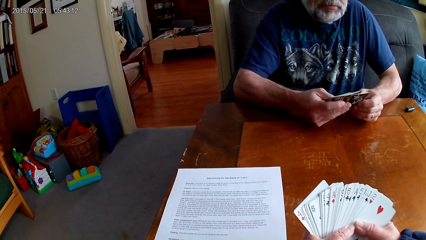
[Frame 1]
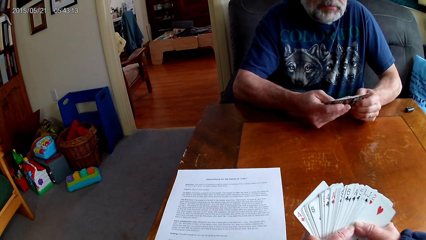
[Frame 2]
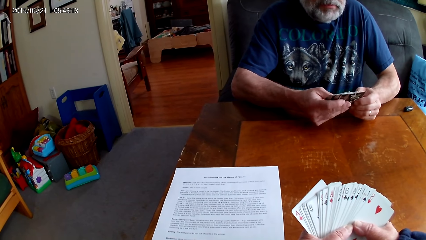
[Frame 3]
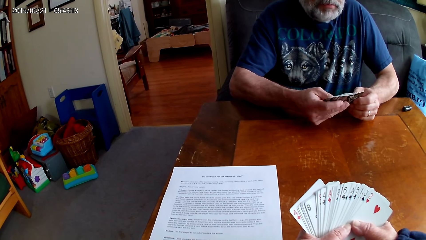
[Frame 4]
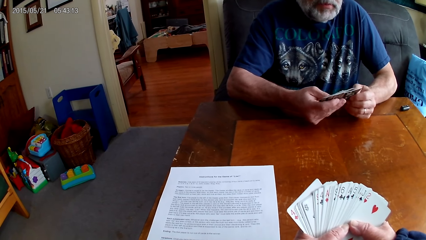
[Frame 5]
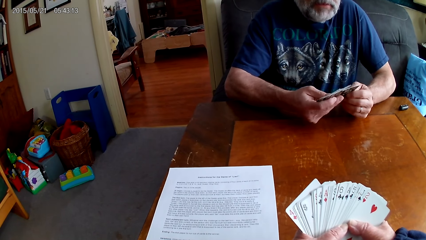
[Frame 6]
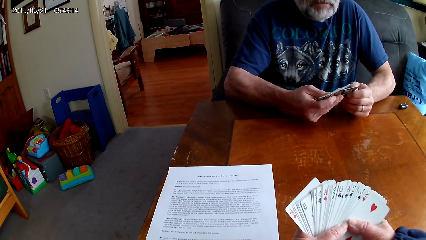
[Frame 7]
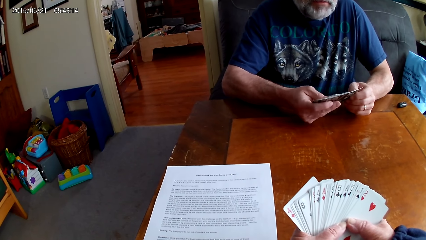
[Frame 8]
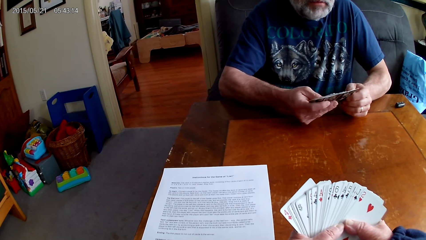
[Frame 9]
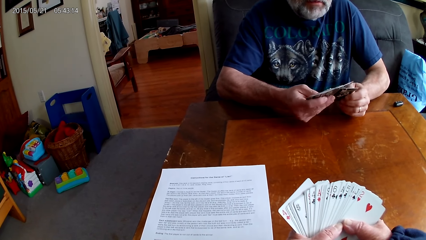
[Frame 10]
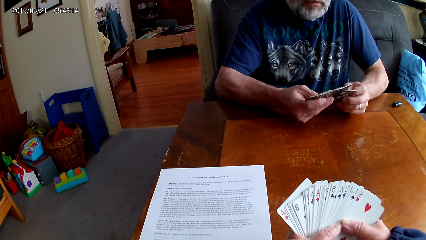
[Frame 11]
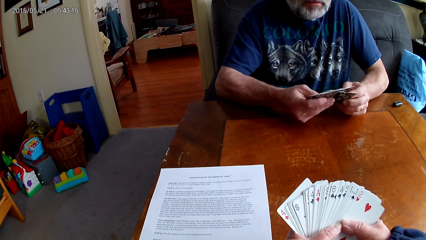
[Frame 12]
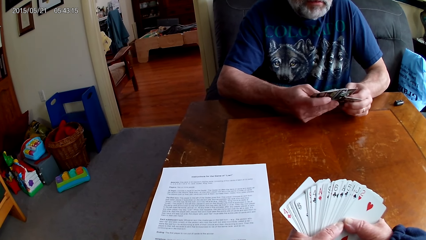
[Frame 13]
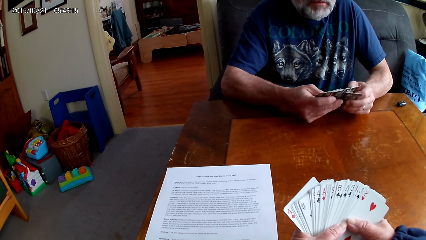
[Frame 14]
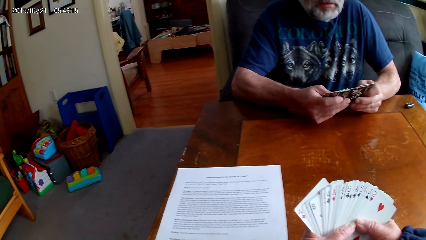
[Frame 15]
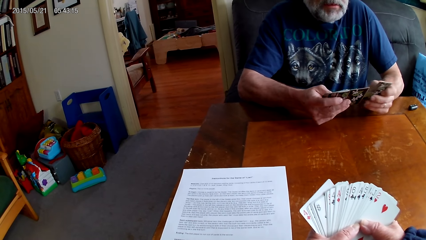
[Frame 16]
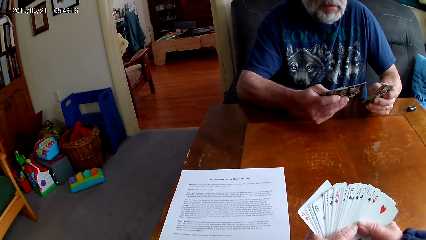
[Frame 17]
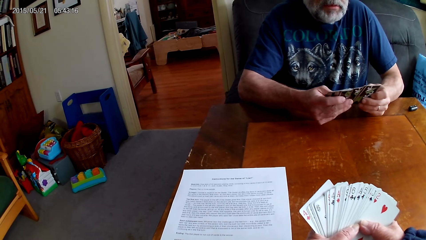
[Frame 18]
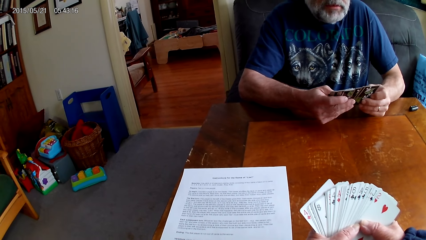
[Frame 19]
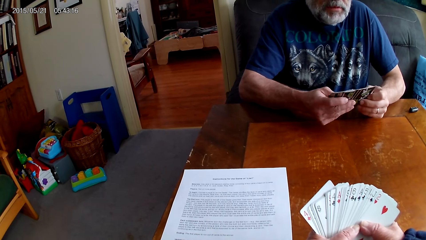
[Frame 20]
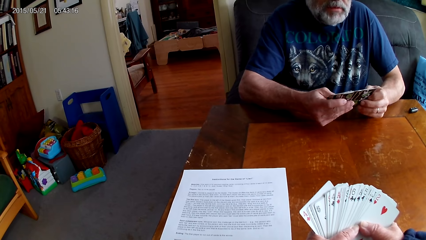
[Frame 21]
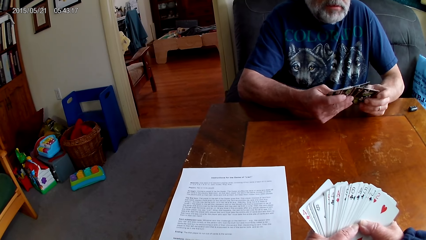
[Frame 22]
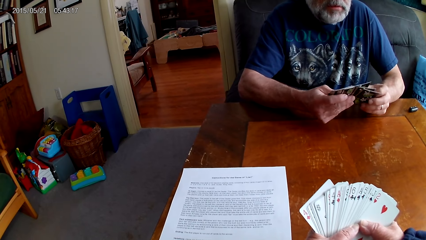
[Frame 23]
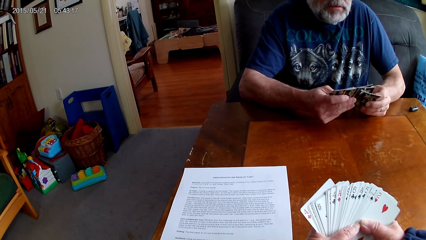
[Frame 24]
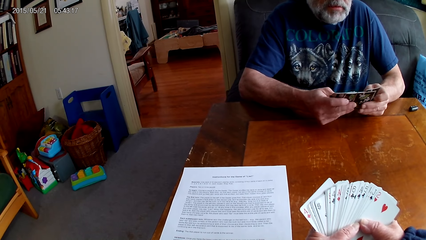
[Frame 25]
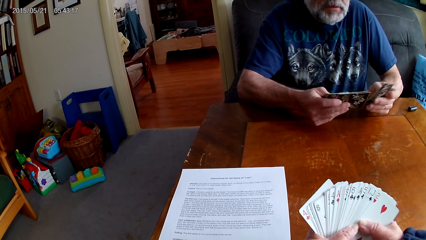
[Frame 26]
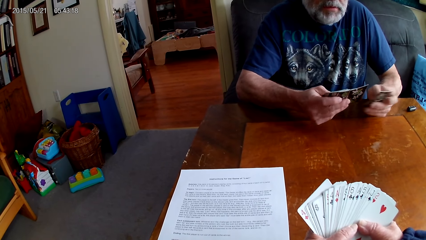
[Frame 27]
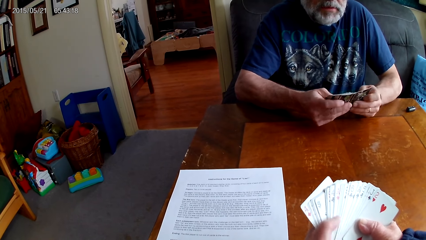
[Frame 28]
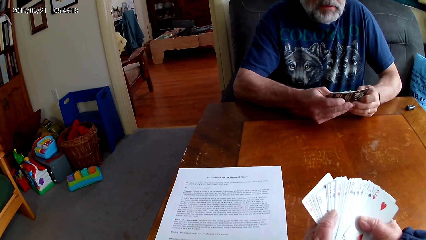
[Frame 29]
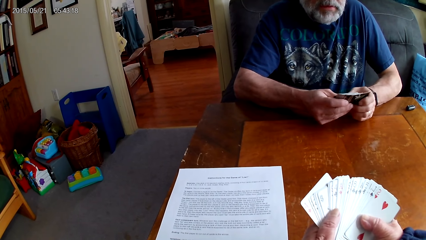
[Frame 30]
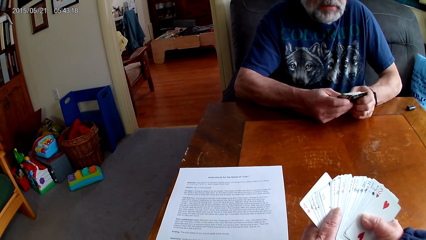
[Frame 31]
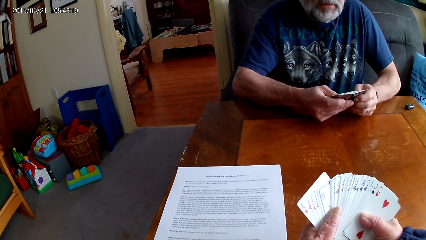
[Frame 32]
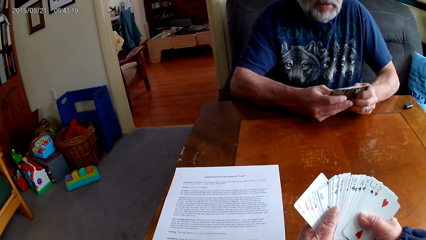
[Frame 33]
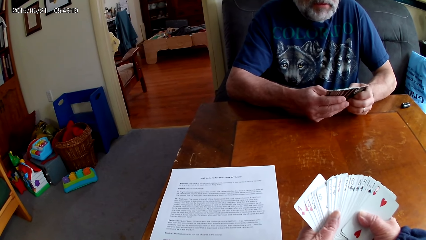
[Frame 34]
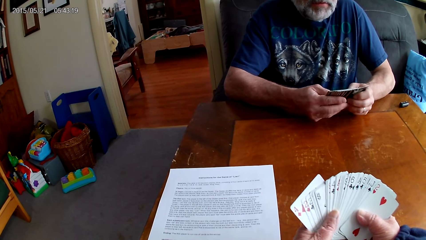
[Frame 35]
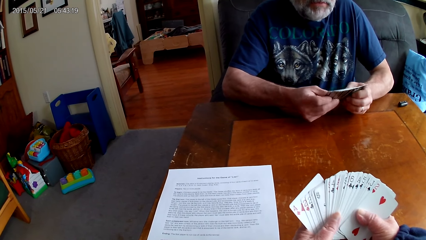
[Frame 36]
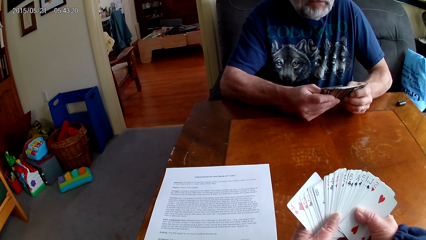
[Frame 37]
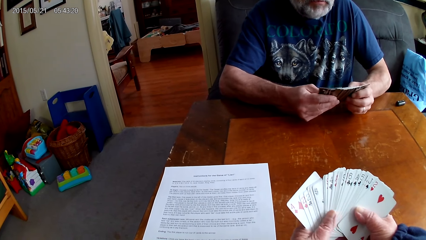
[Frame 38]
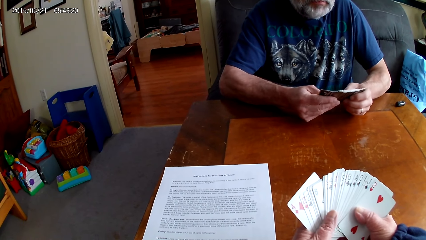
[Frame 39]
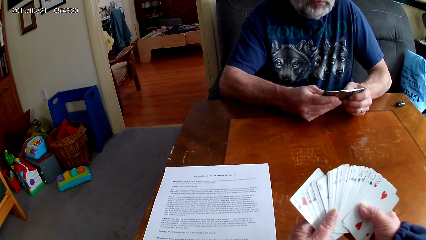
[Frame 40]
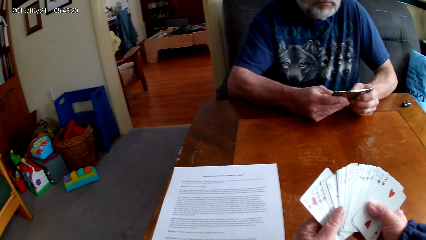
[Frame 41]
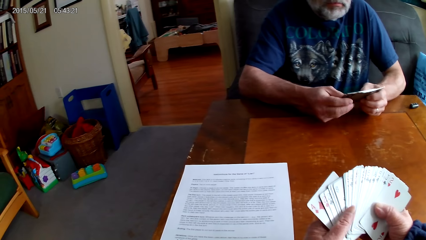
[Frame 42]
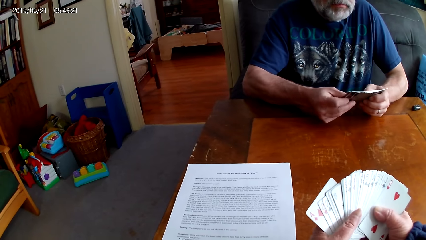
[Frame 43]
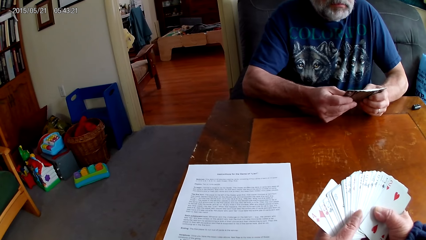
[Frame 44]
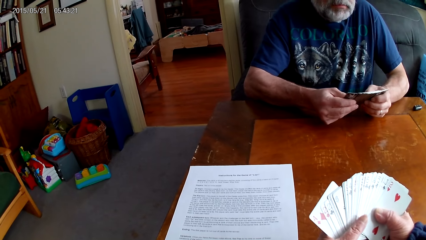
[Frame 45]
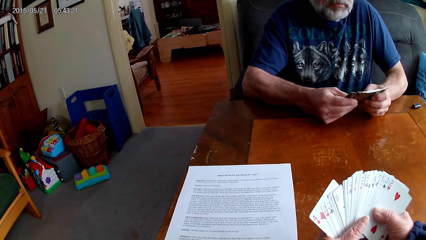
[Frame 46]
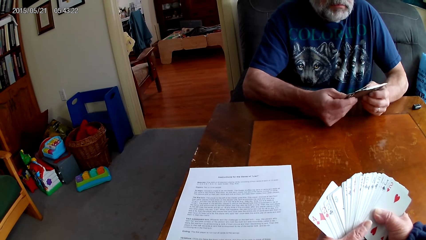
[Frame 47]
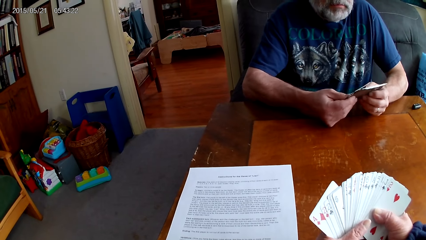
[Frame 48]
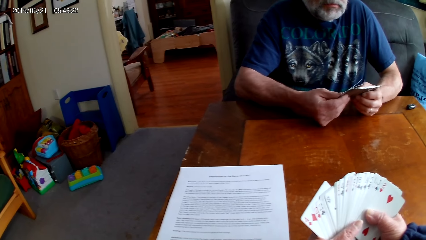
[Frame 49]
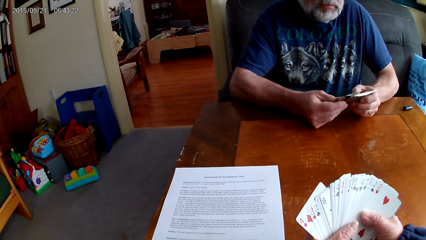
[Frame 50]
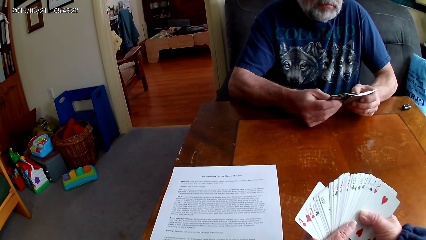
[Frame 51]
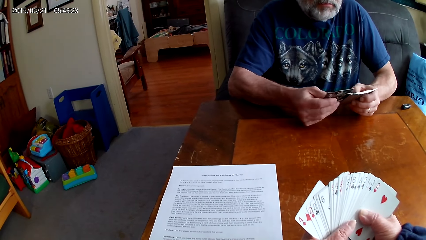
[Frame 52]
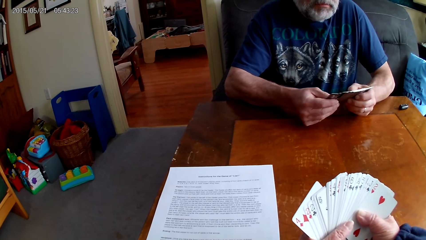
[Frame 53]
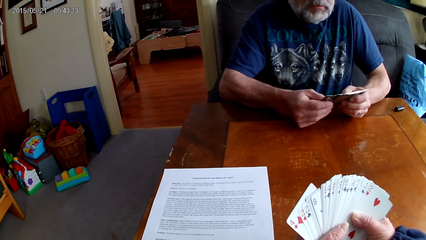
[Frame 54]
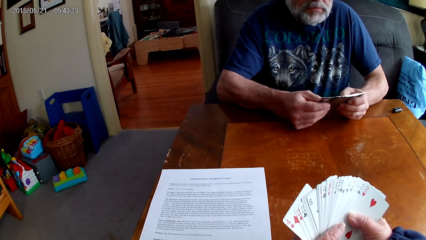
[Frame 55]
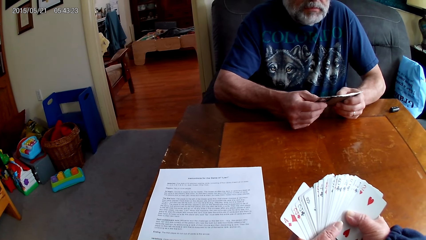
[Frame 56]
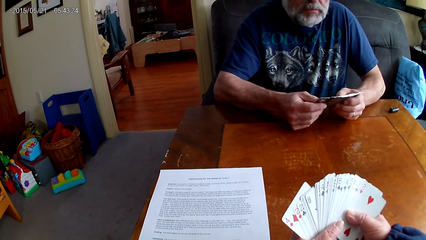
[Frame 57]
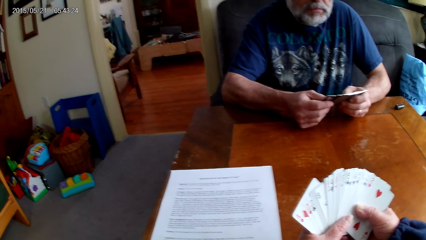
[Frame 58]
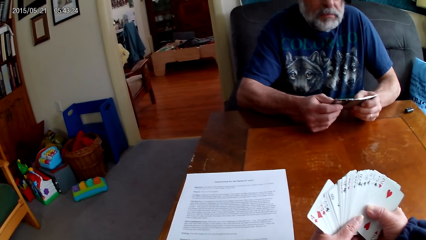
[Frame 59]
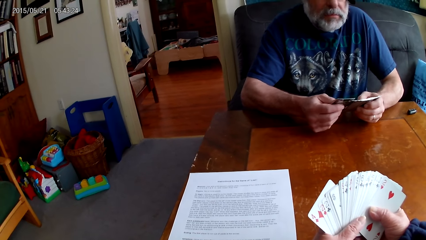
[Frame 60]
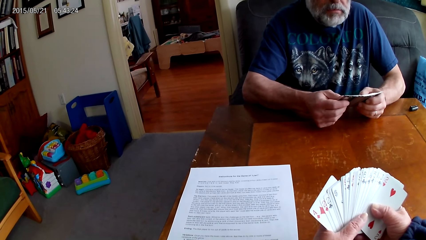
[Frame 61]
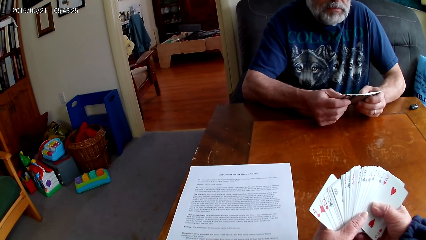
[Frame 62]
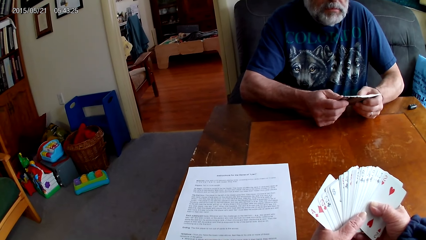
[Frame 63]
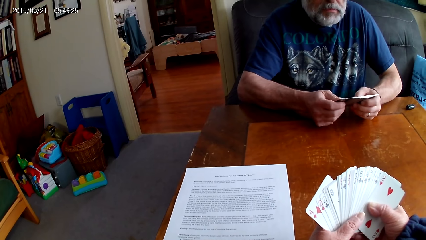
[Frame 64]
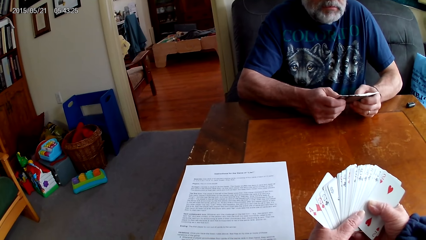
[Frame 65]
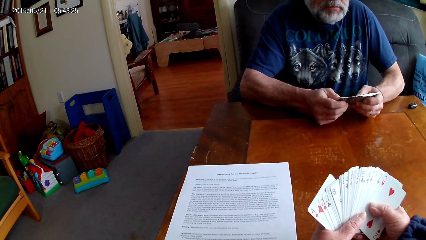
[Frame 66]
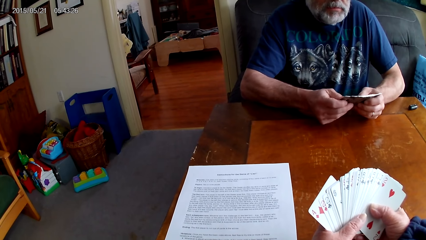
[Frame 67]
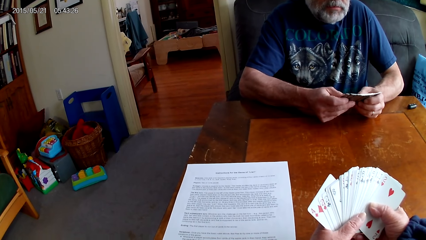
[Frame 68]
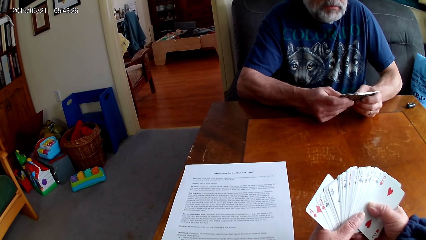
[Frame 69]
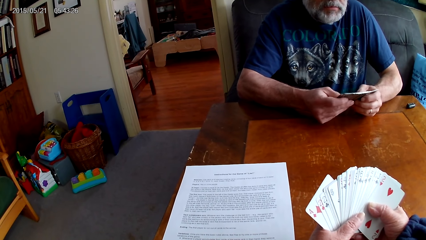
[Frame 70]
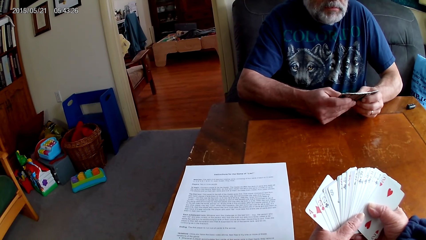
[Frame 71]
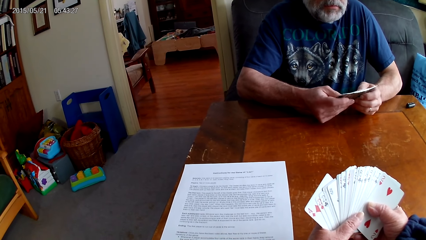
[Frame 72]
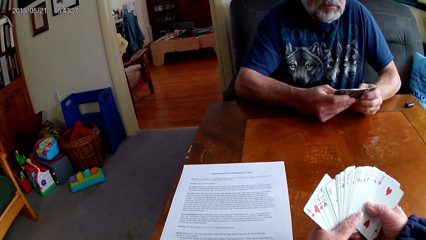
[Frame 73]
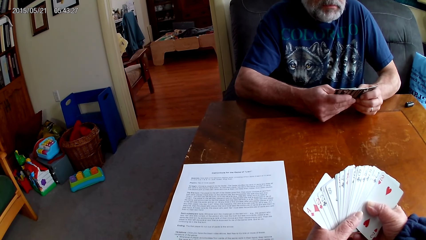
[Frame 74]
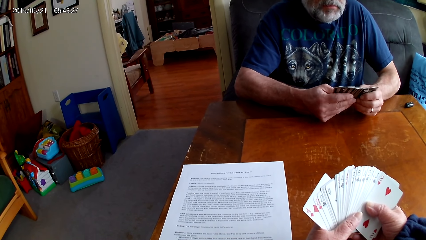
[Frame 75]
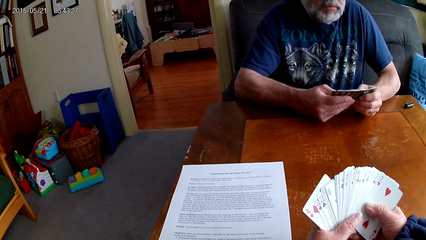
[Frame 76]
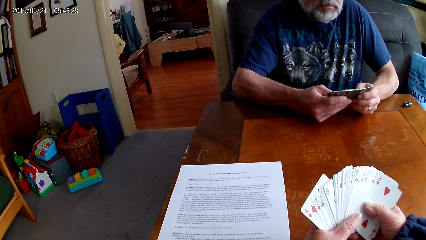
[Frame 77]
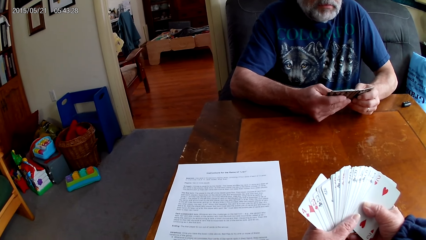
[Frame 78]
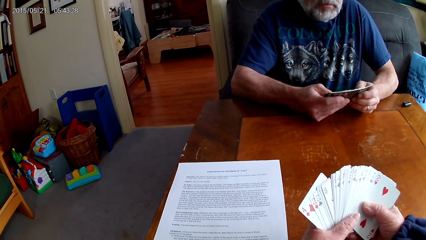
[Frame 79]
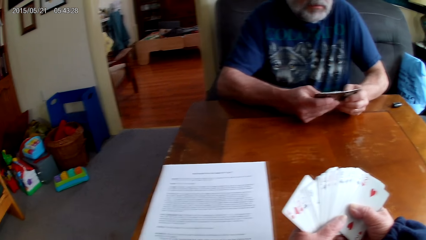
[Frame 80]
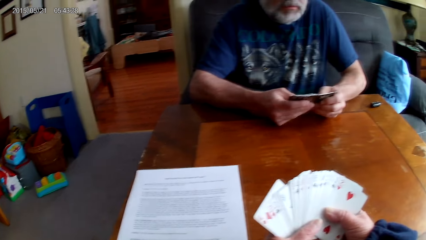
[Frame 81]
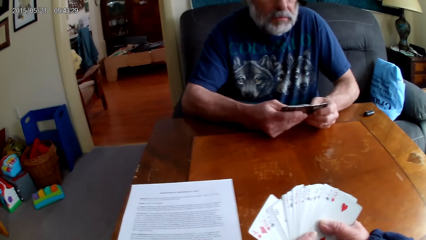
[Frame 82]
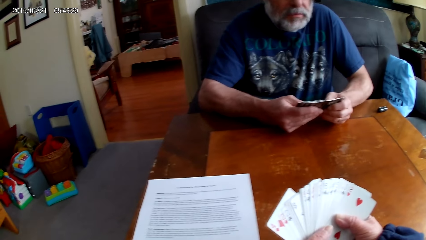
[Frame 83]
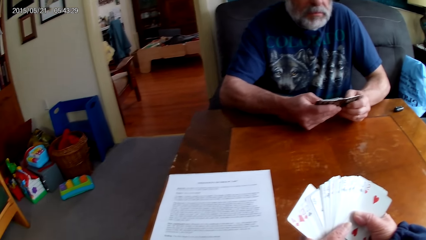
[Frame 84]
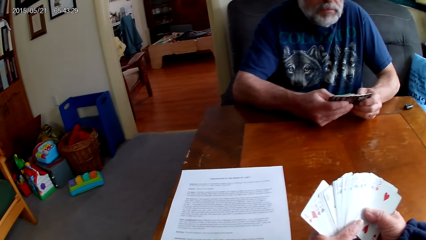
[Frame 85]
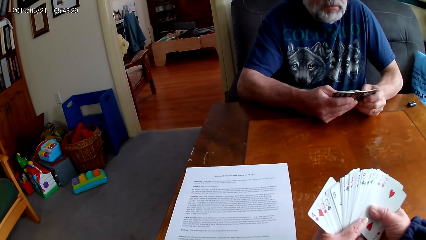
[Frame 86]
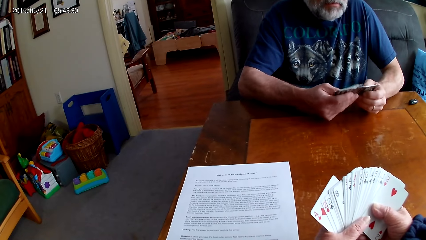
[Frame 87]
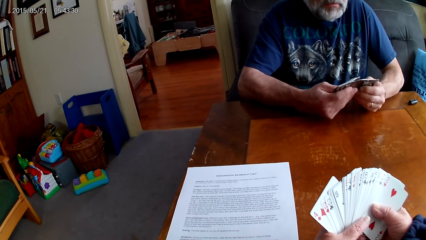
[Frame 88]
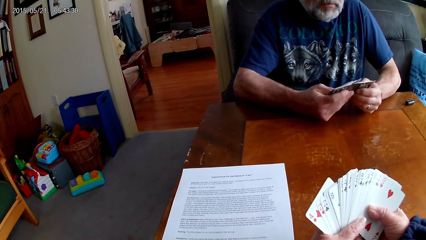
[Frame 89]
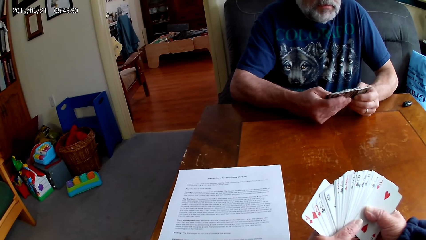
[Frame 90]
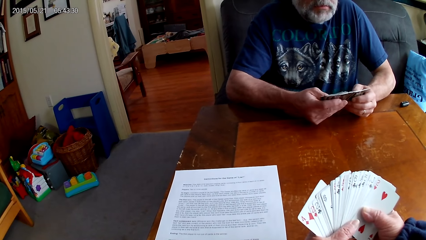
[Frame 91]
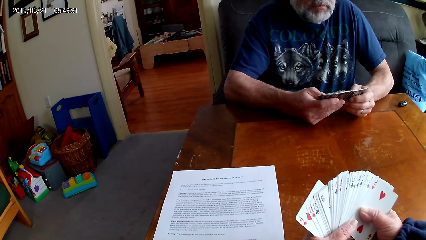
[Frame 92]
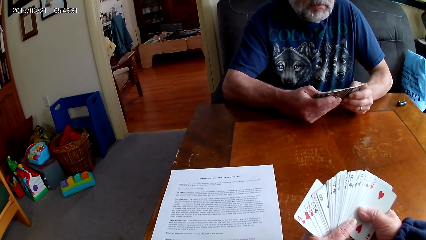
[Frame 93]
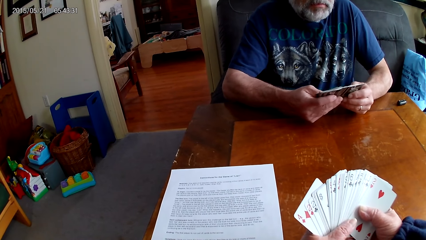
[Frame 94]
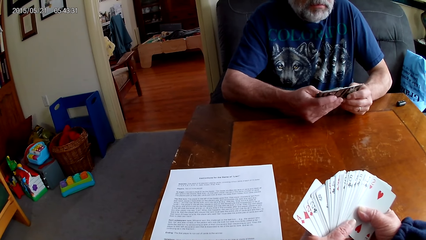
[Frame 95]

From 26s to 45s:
The camera wearer looks at the cards. A person arranges cards.
